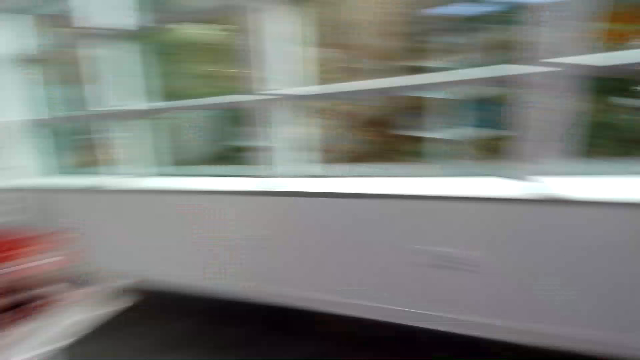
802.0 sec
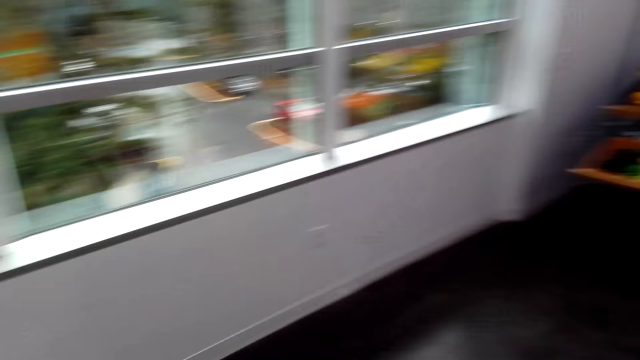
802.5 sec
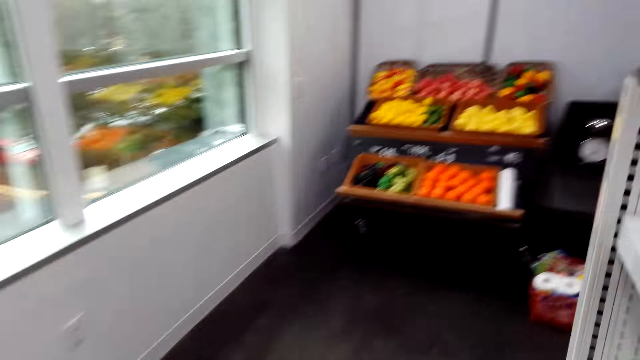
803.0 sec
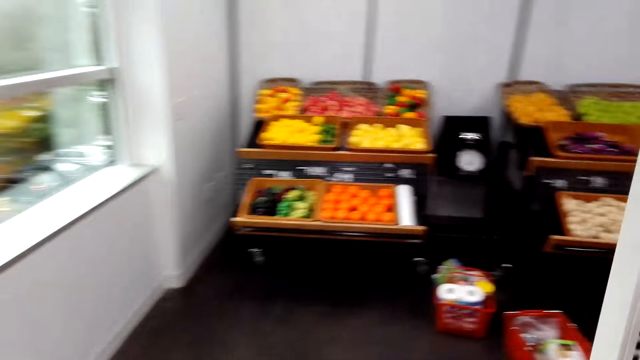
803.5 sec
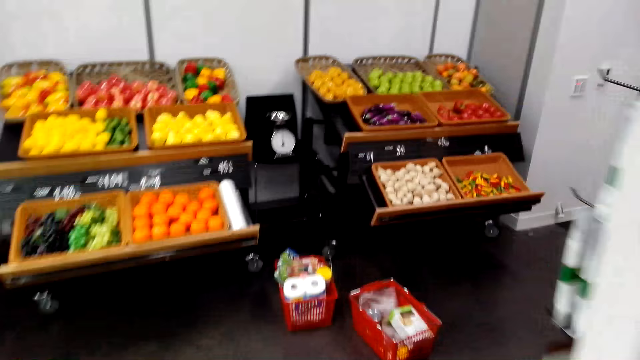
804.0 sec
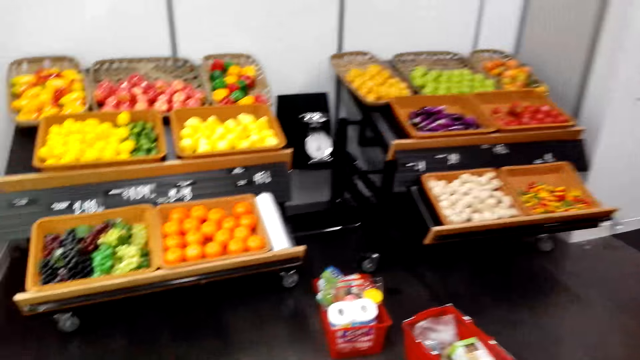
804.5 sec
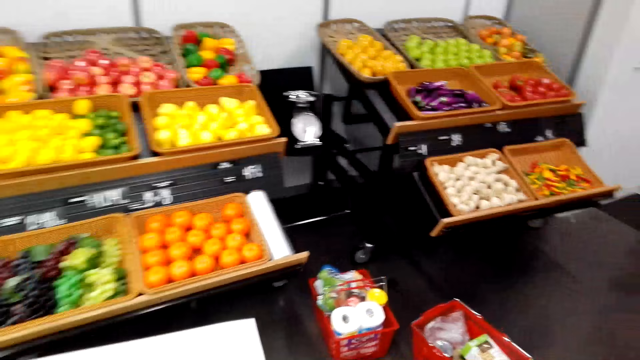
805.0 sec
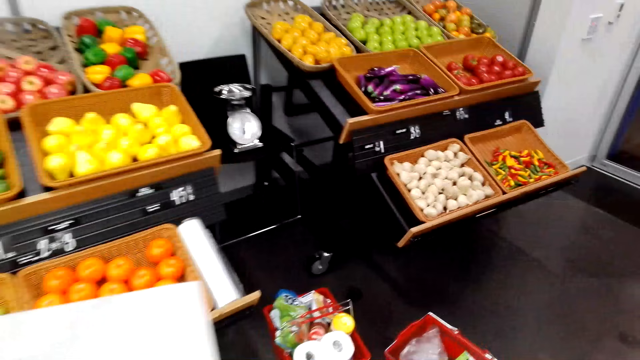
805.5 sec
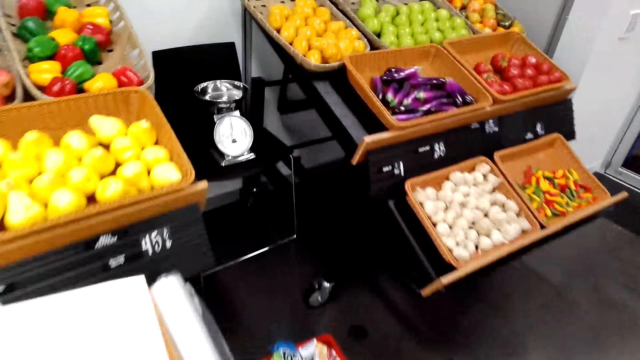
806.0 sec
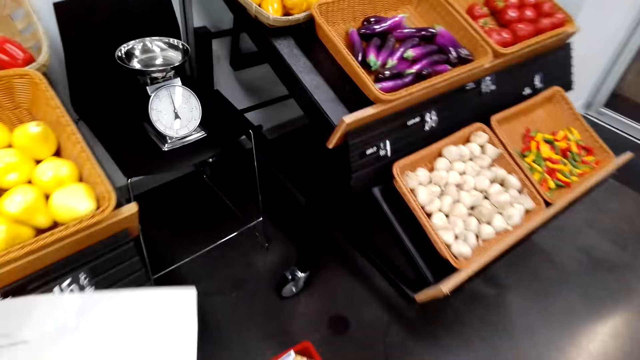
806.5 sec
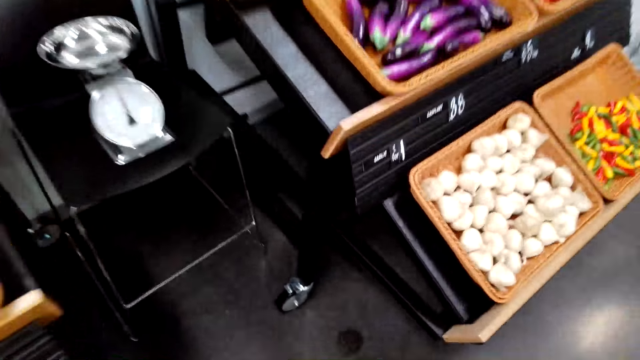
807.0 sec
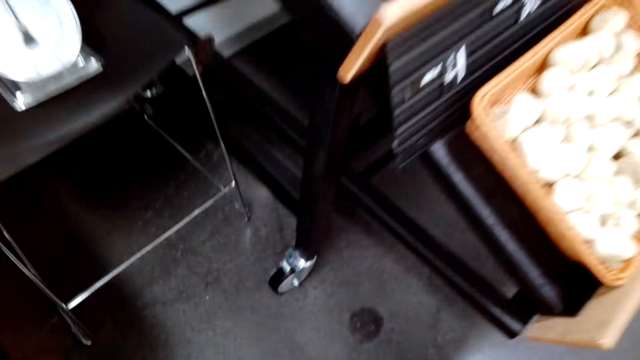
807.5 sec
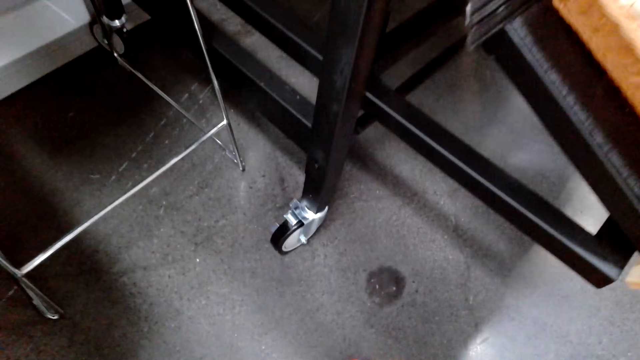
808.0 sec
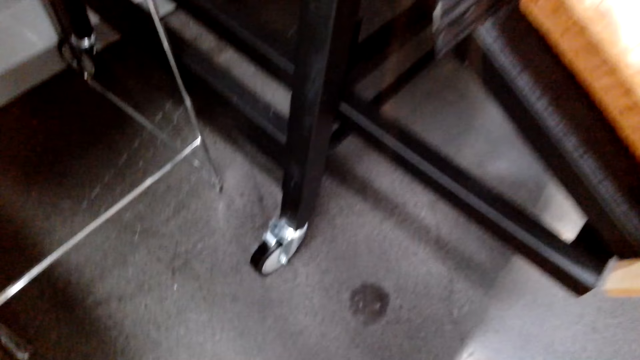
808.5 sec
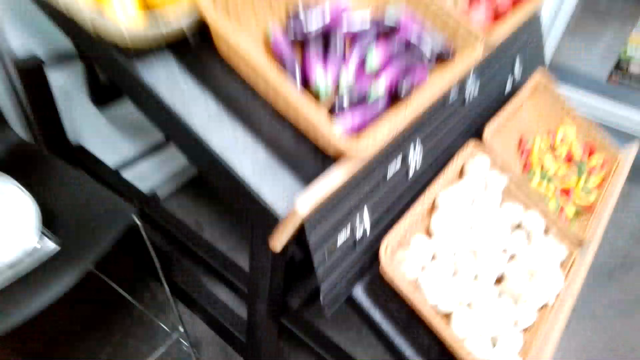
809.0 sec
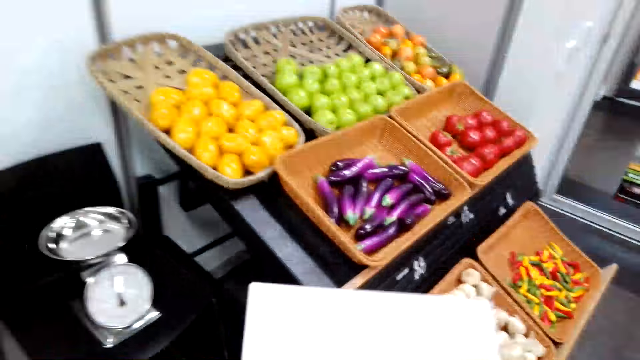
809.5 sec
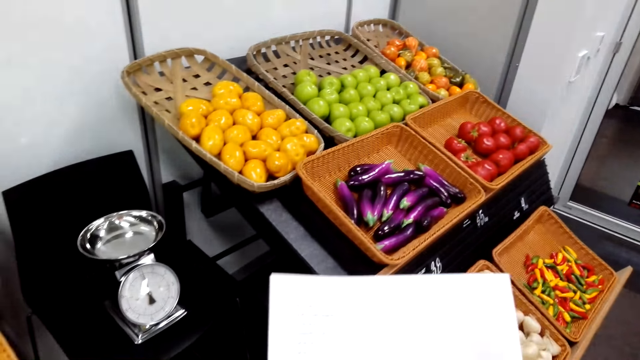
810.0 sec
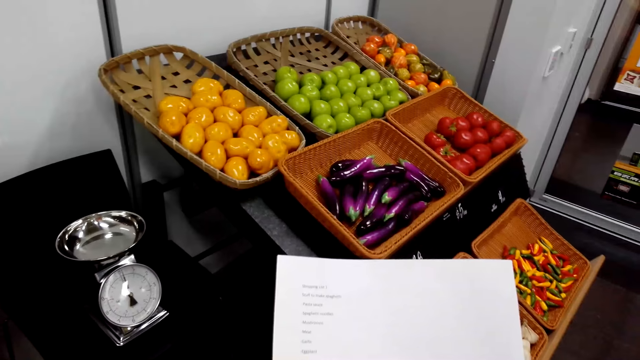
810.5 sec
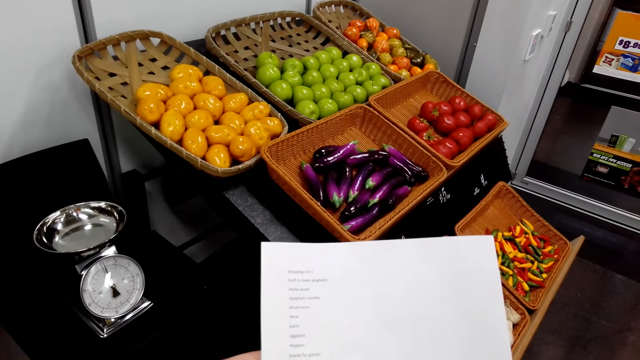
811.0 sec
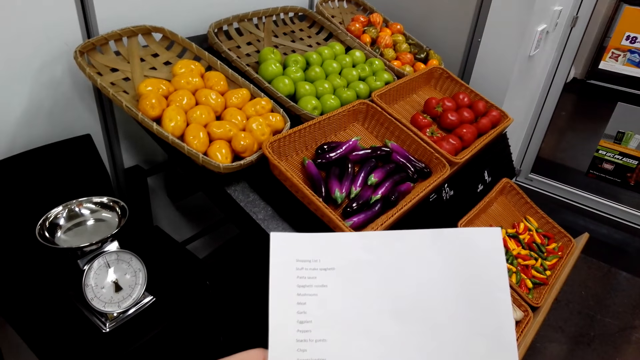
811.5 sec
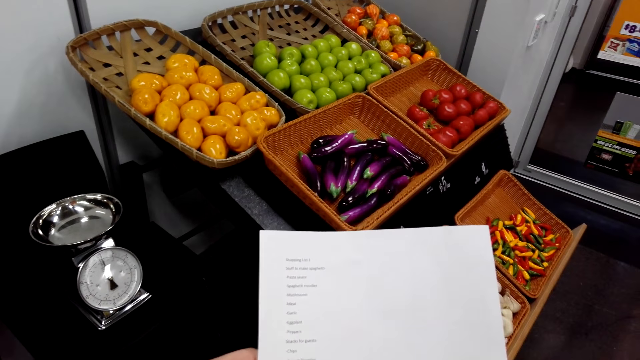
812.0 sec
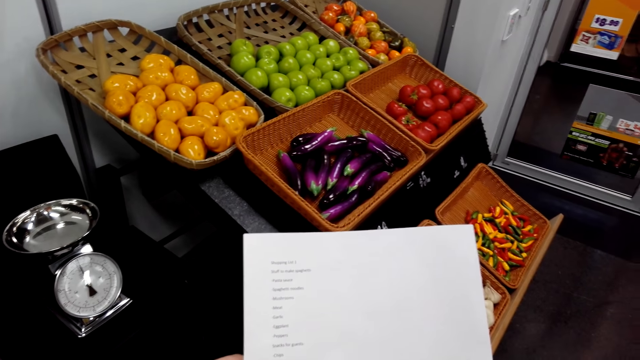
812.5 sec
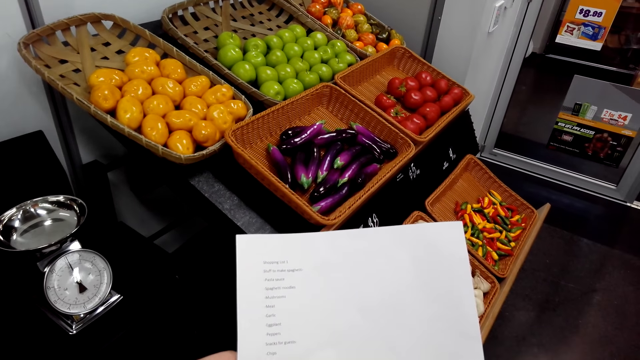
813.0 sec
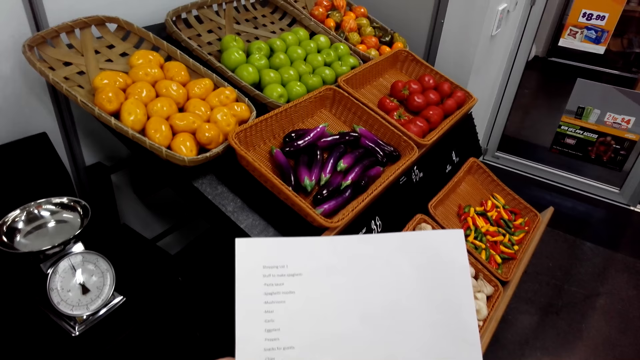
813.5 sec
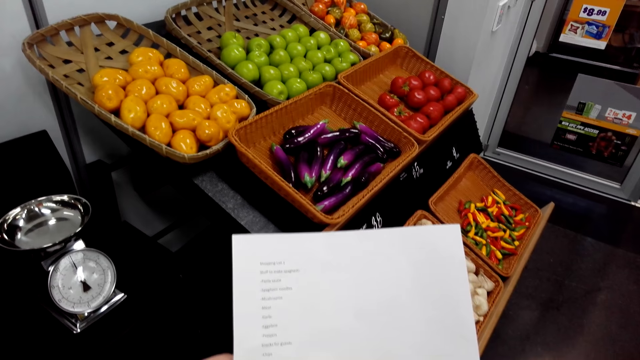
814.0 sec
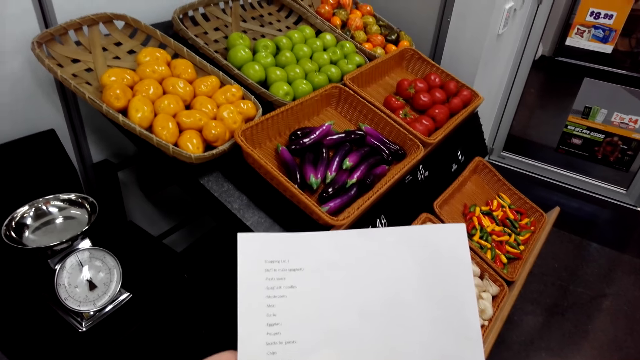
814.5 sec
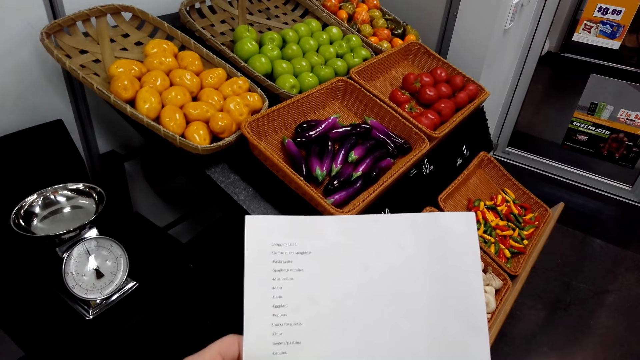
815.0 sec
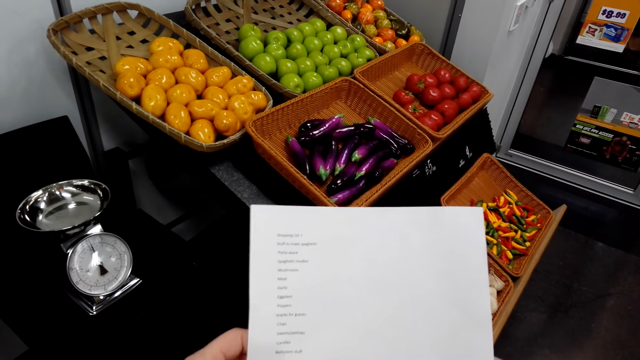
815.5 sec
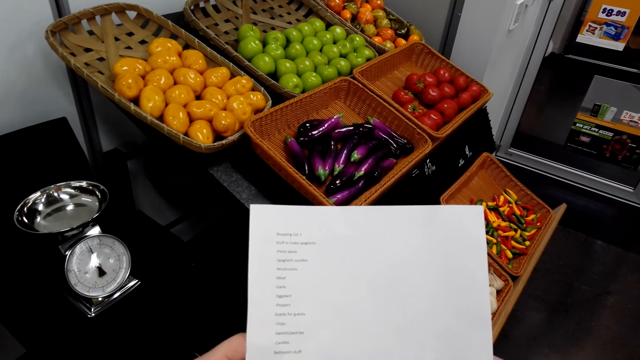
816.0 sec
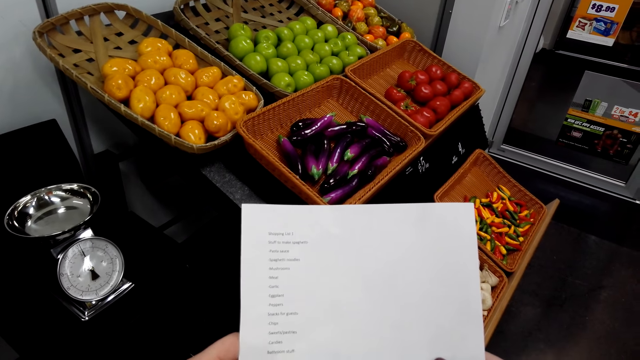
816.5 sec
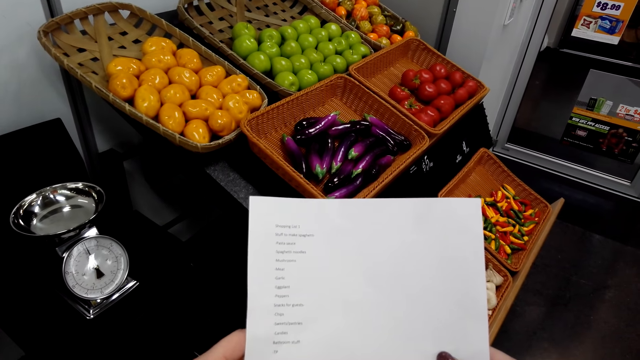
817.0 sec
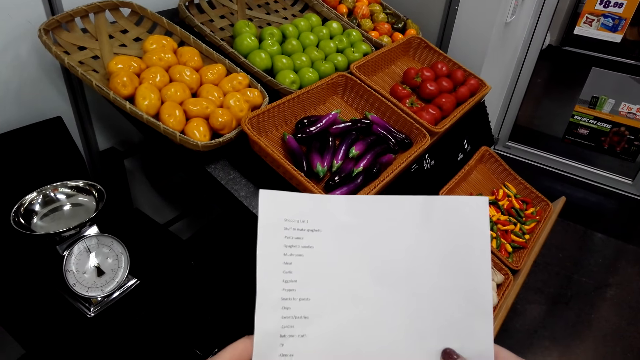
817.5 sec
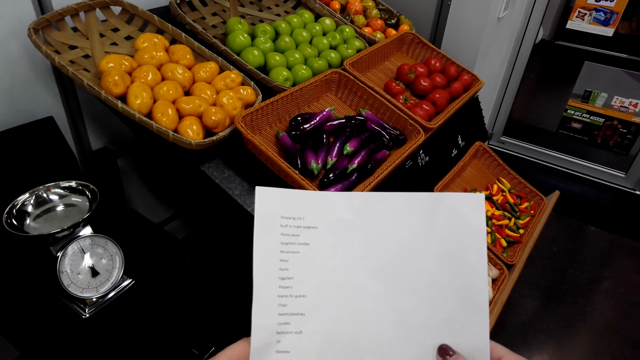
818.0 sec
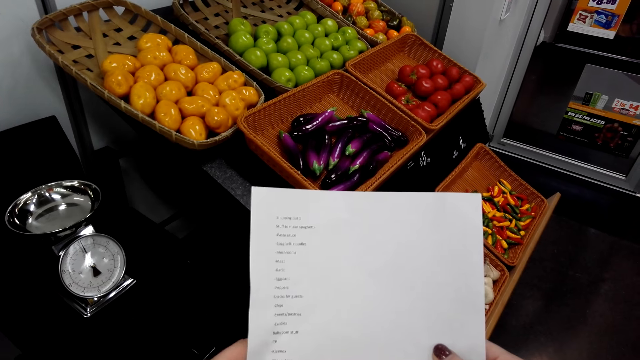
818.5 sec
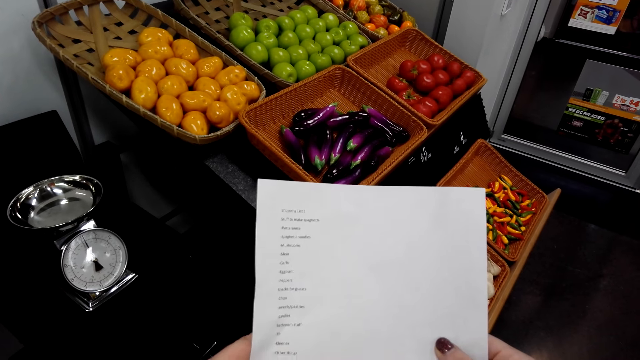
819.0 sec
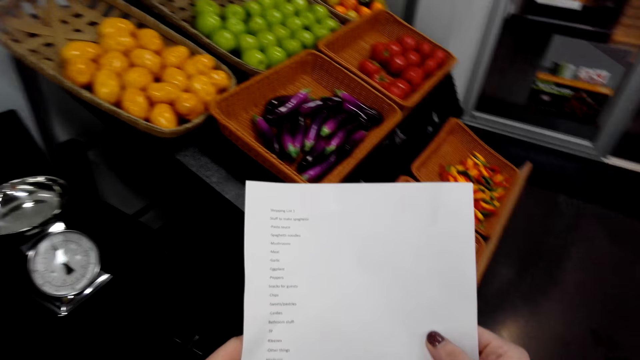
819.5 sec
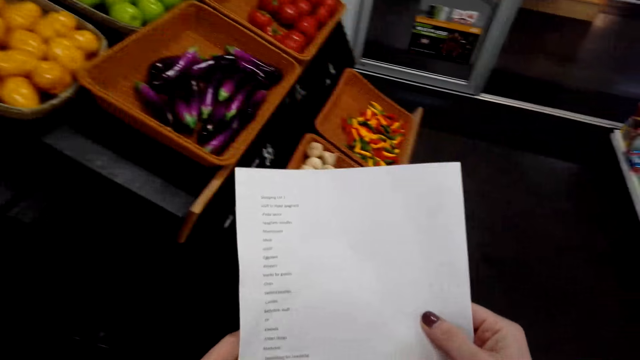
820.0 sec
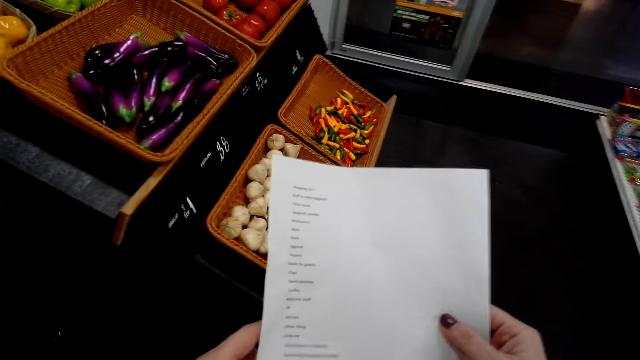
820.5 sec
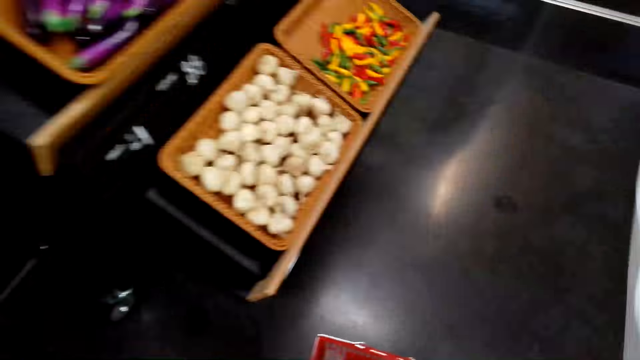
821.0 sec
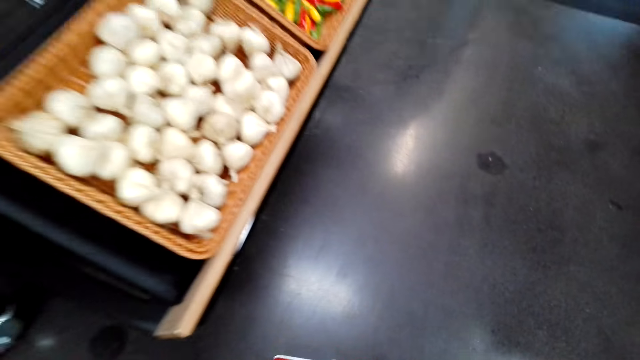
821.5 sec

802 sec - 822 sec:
The camera wearer turns around. They walk in the supermarket. They read the food list paper. They stare at the list. They stare at the list again.
